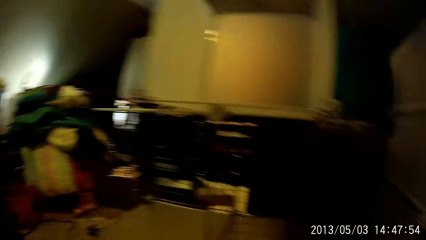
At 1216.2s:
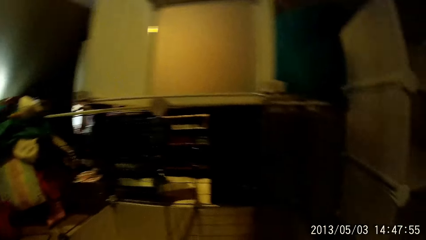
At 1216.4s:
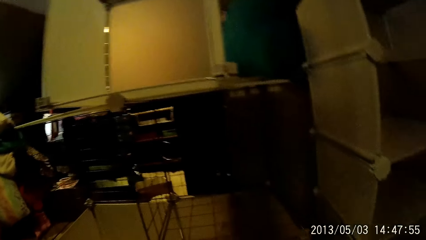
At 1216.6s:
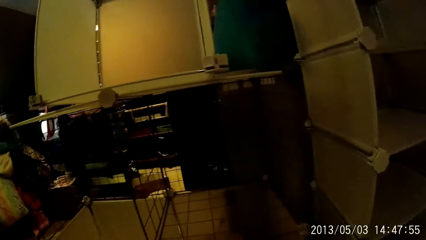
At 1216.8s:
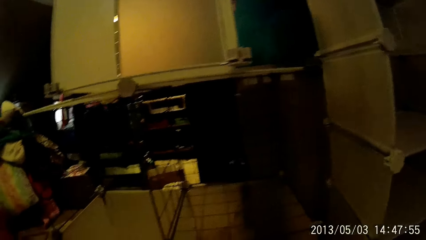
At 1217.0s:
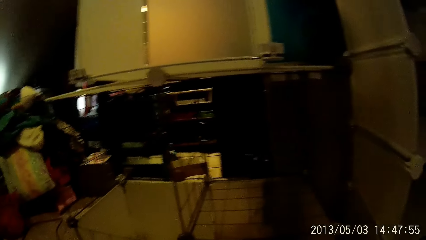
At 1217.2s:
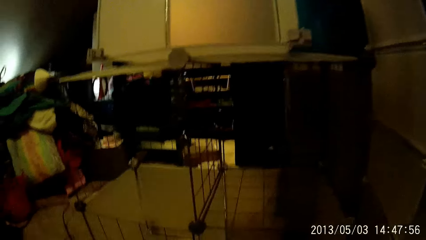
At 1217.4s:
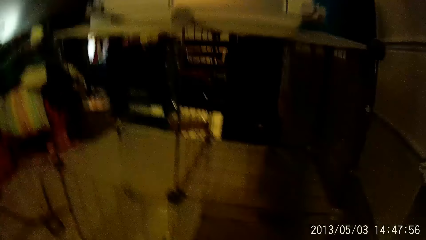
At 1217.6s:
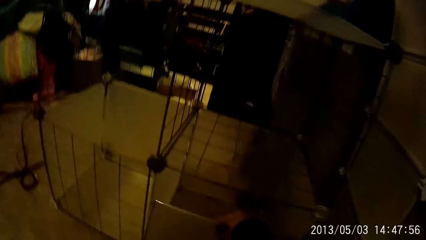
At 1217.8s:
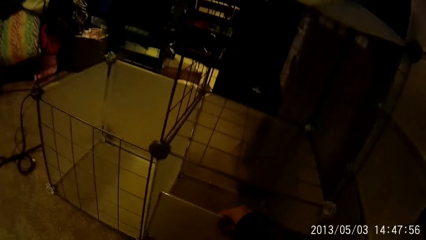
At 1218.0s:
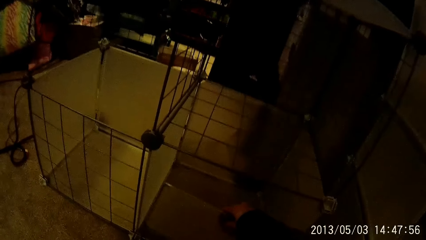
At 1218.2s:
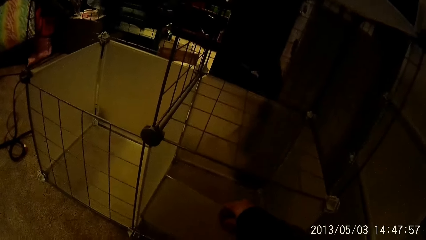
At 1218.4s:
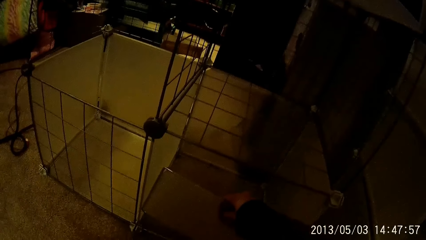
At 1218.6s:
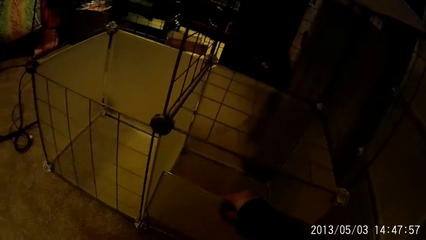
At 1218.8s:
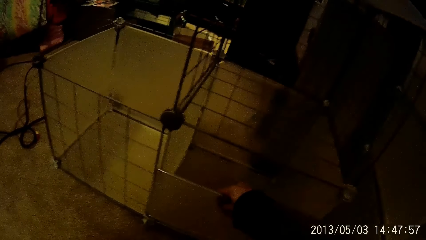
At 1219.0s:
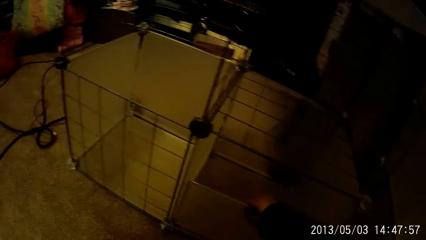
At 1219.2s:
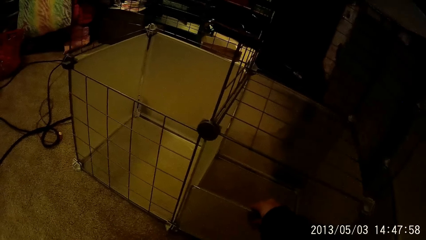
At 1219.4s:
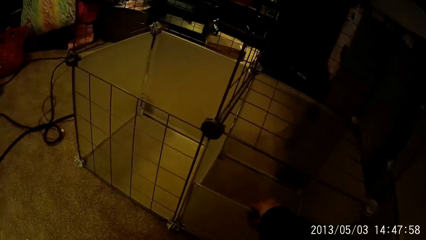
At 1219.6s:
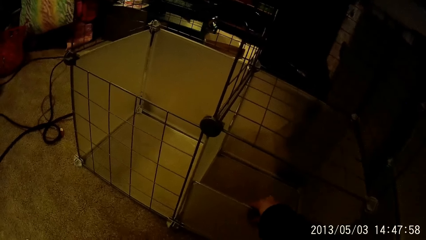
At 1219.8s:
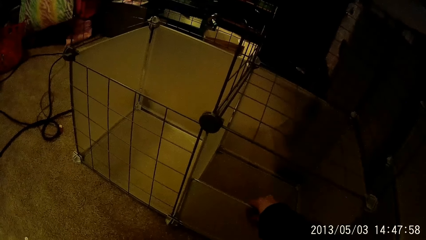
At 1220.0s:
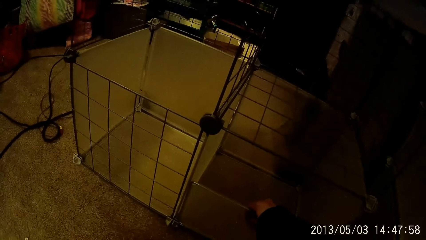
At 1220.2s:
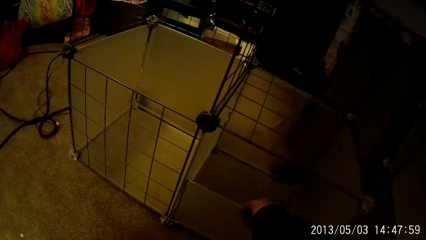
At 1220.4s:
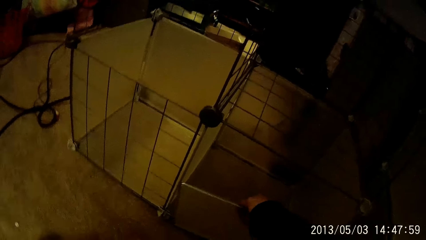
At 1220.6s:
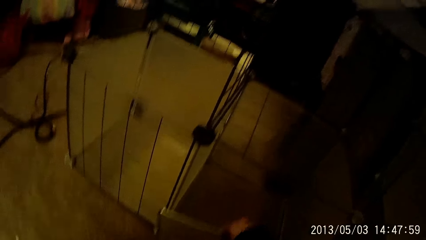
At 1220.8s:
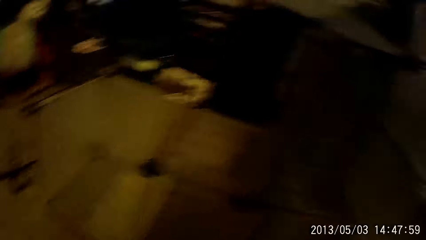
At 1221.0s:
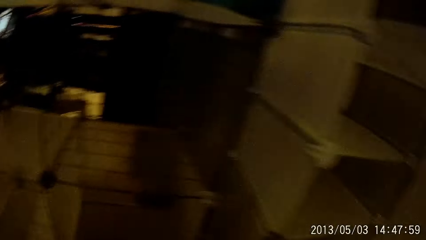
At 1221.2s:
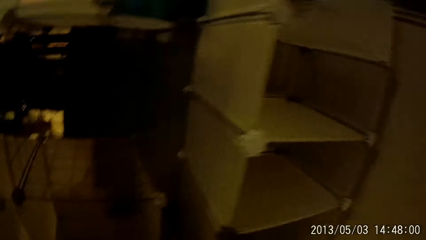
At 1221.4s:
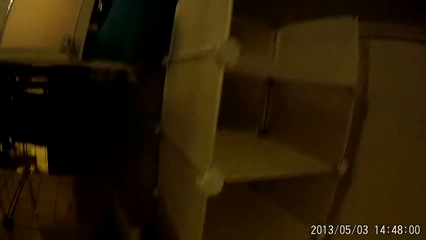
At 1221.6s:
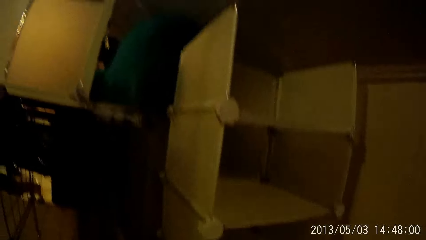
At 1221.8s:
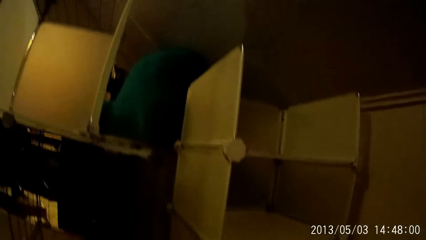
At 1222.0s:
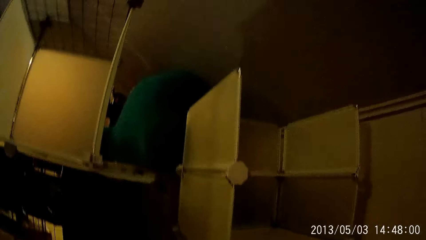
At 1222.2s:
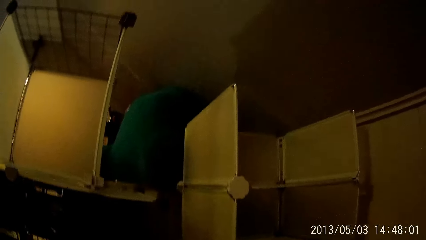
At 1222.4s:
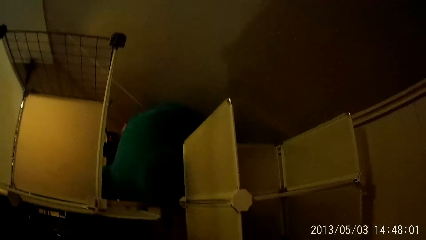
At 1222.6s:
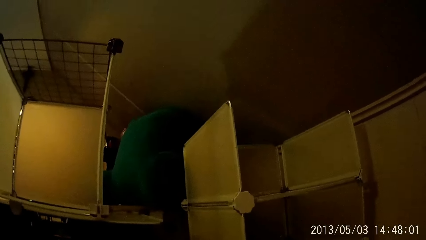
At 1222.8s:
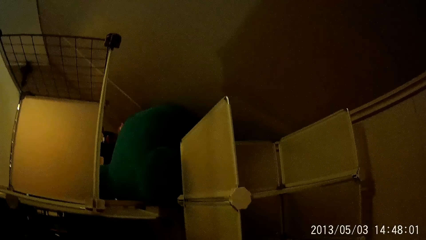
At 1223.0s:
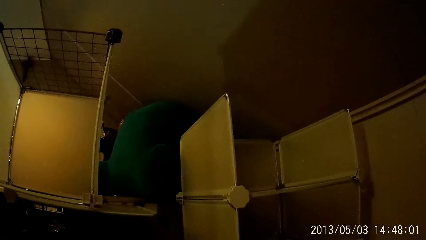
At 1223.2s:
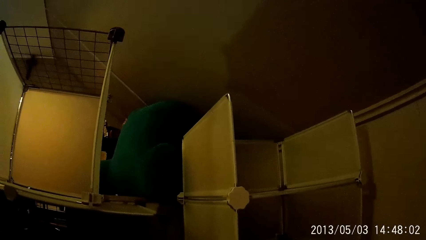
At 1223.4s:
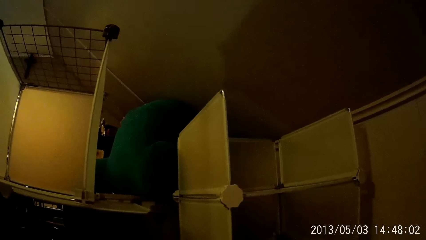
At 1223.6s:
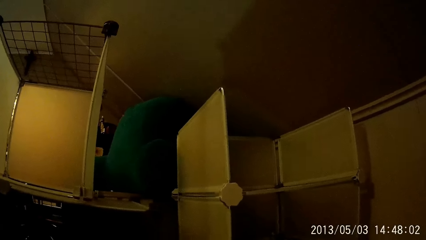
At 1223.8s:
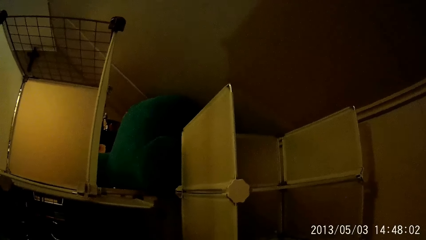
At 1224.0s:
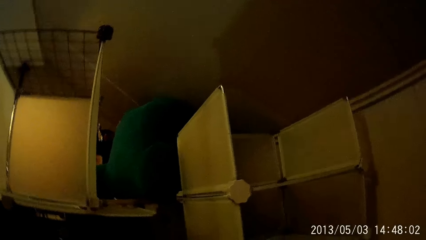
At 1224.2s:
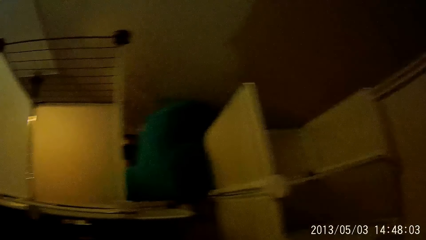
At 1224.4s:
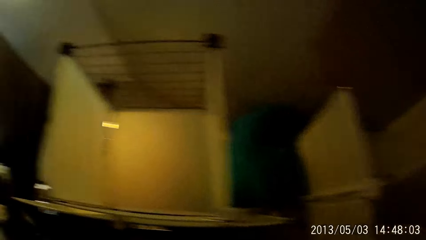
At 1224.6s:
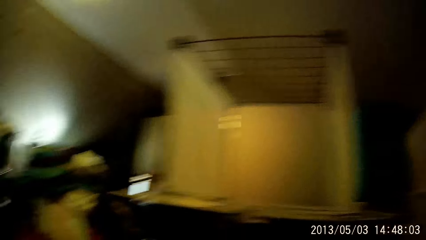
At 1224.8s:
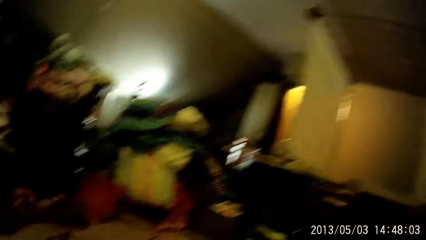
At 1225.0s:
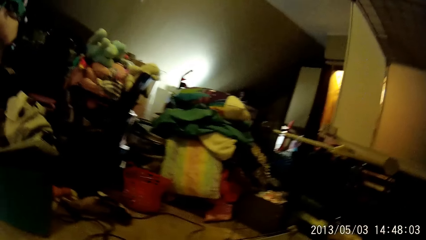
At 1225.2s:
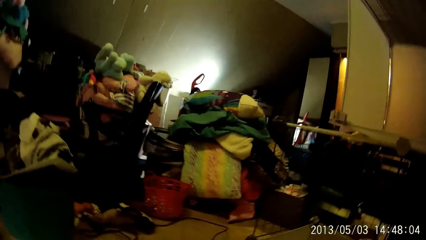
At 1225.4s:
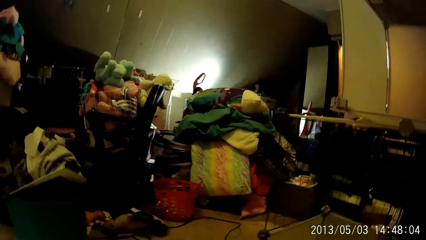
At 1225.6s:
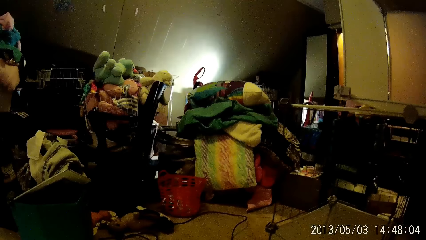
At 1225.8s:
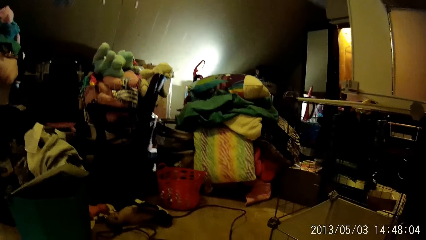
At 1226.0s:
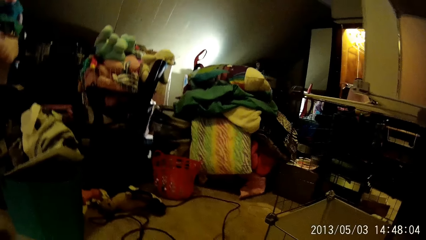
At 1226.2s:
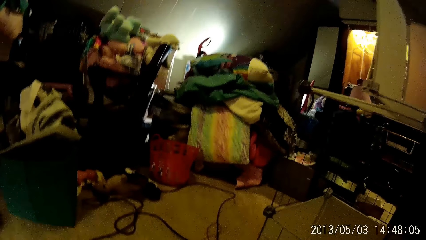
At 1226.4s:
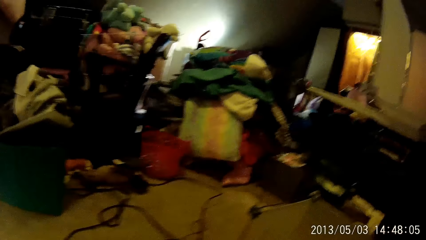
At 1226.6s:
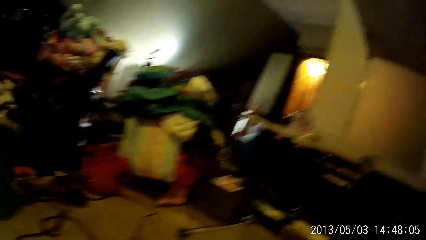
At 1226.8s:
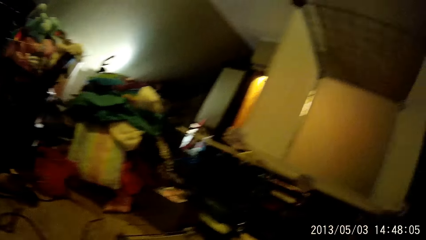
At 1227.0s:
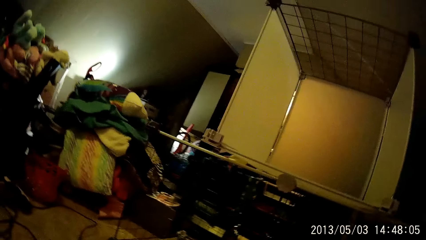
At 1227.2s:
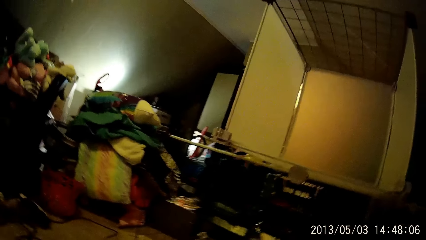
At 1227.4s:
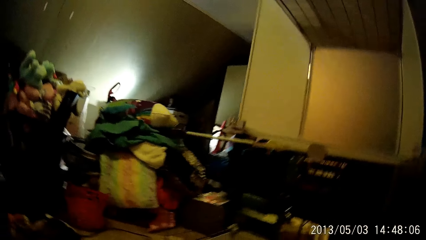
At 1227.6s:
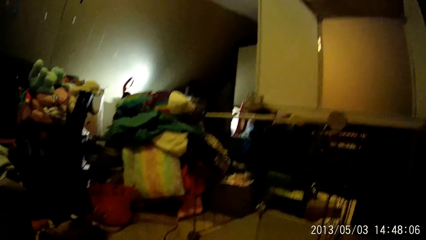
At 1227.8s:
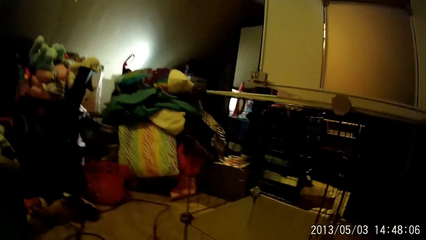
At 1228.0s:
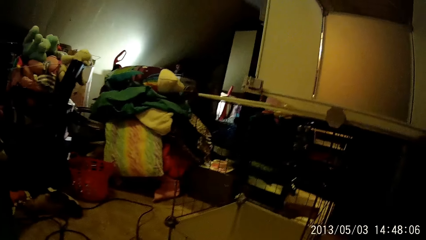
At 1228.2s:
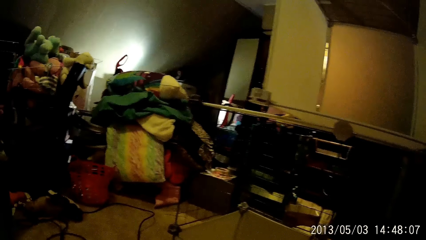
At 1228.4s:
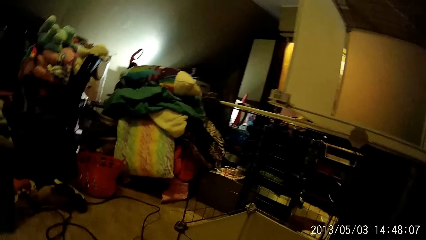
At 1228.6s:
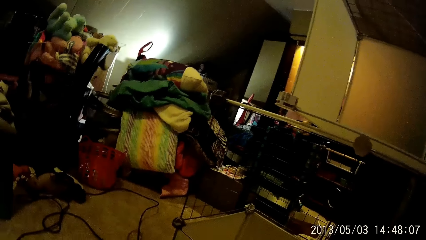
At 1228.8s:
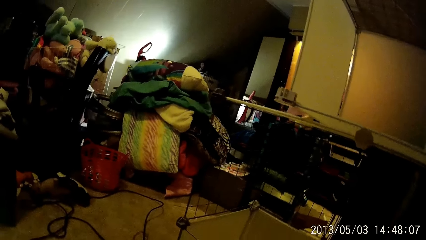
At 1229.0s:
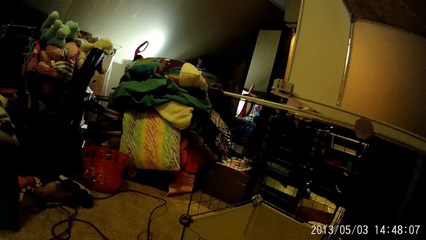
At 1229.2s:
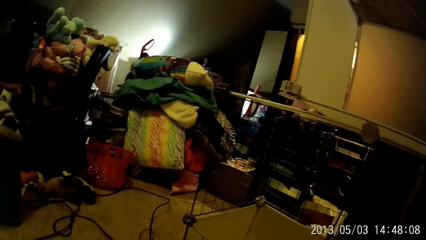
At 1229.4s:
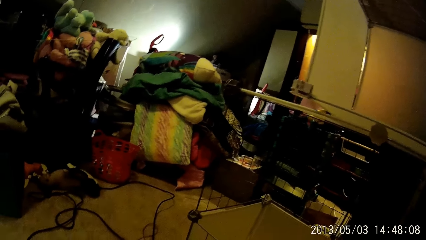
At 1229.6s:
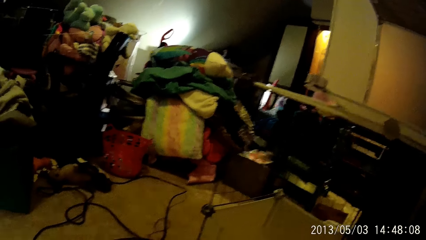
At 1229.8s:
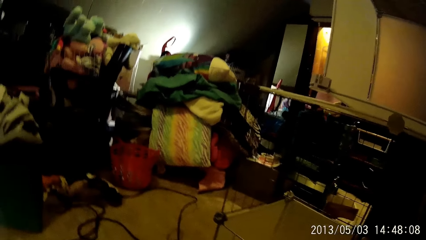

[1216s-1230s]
The camera wearer fixes an edge of the giant detachable wardrobe with his right hand. He looks around.

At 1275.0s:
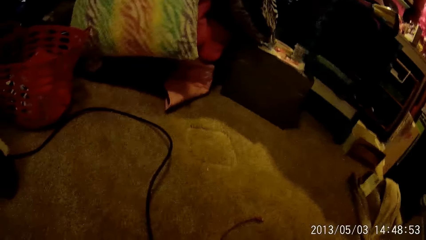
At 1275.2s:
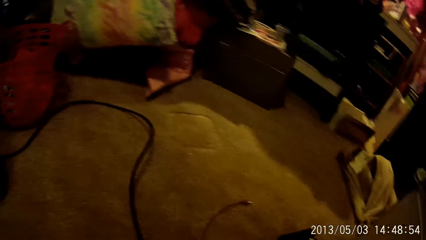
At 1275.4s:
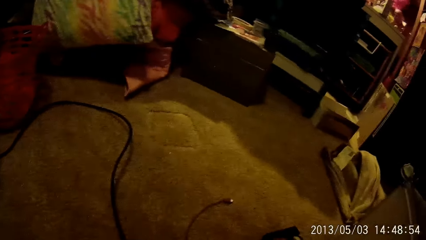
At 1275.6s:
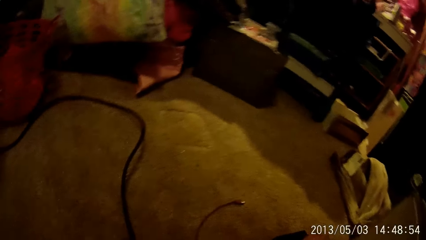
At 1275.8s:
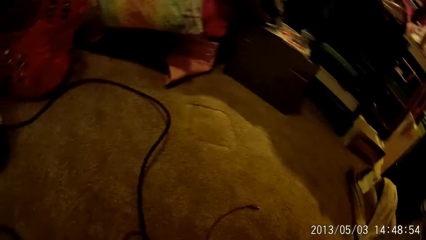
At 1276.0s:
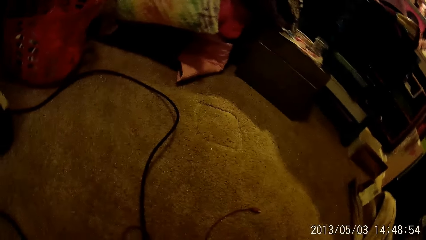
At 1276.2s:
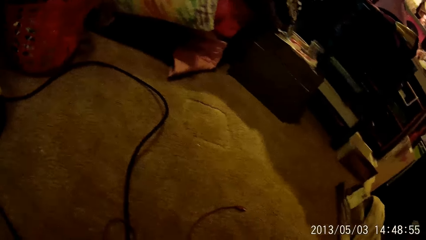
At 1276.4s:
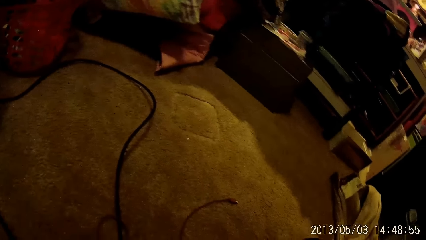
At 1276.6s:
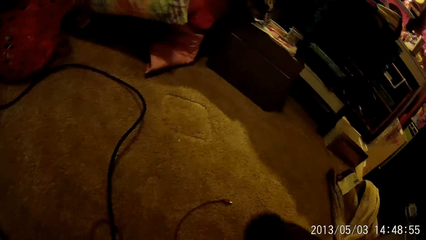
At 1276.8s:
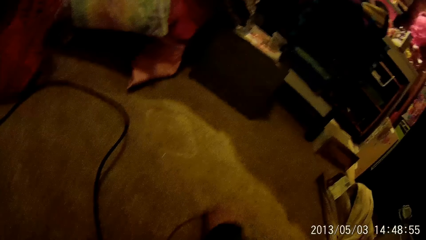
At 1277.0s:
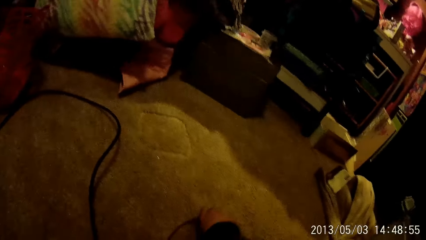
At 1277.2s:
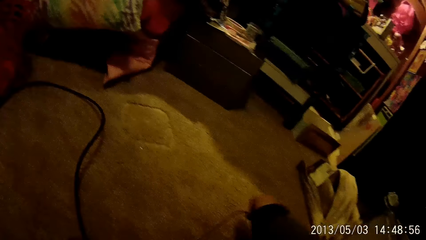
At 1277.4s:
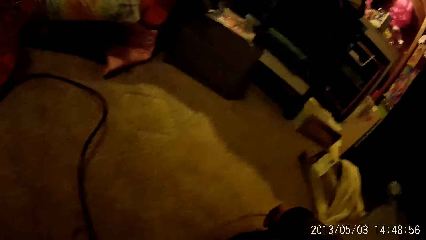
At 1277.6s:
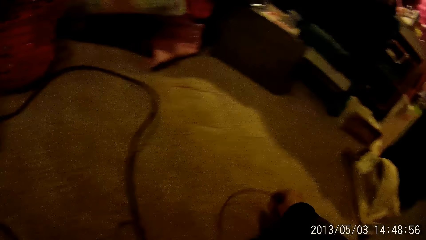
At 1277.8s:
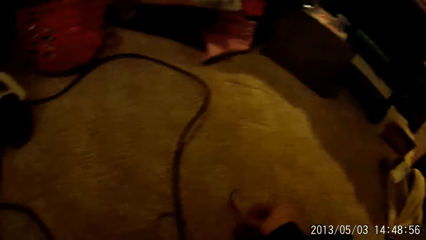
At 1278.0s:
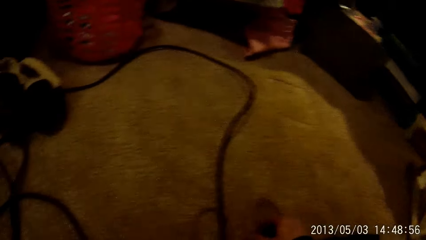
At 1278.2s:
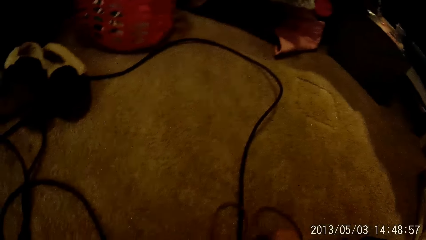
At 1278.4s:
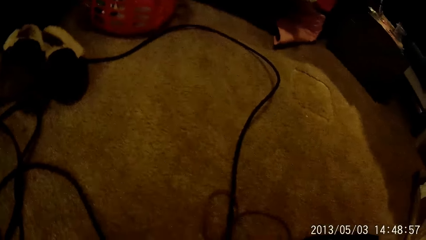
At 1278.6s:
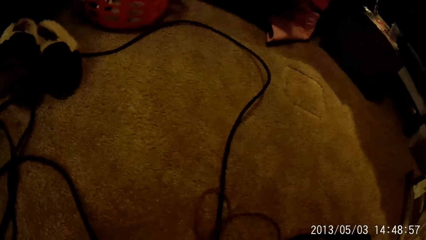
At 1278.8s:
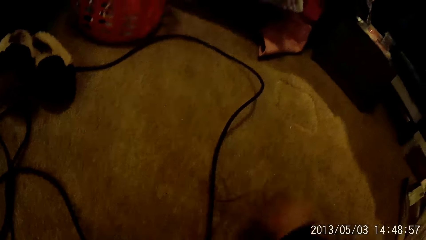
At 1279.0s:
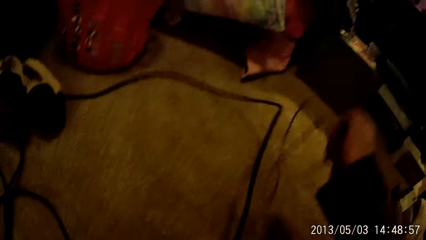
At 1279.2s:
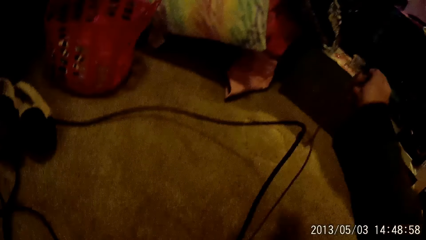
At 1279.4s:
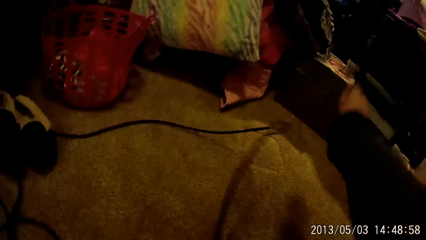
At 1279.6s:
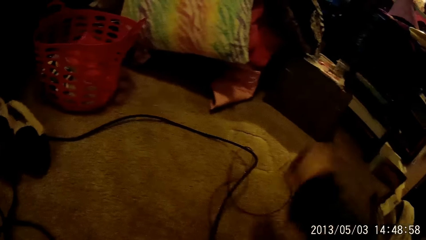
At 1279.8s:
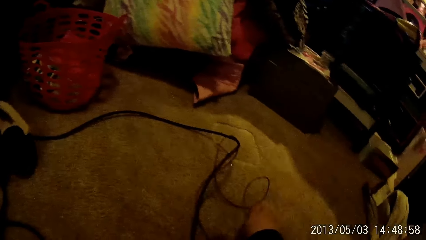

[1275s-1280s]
The camera wearer picks up a charger cable from the floor with his right hand. He sorts the charger cable on the floor with his right hand.
